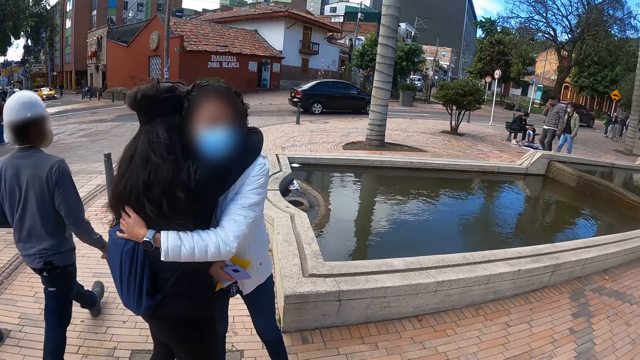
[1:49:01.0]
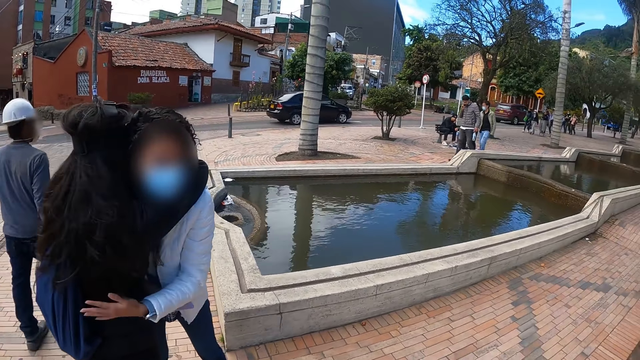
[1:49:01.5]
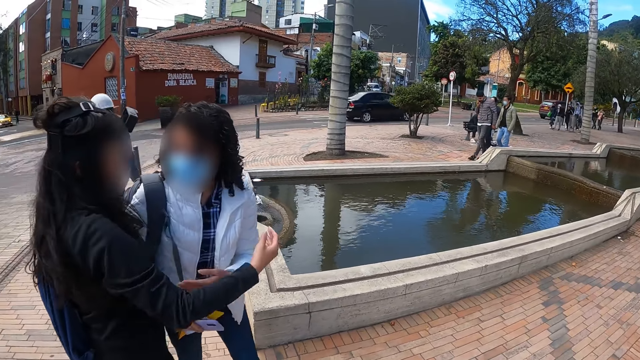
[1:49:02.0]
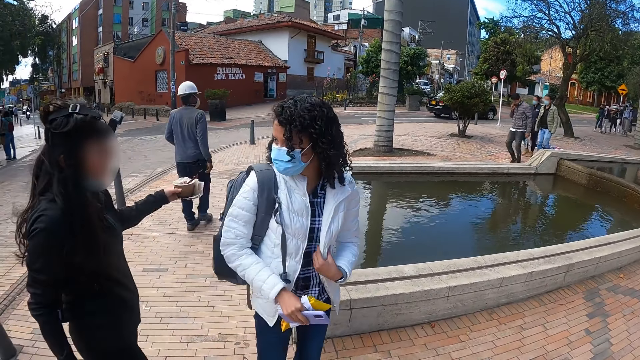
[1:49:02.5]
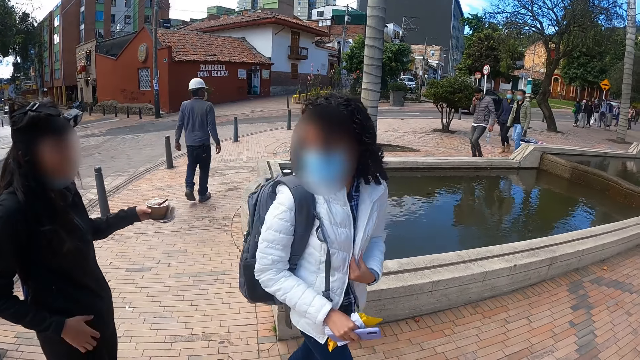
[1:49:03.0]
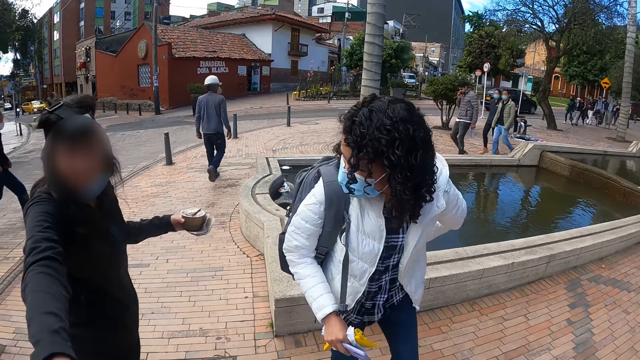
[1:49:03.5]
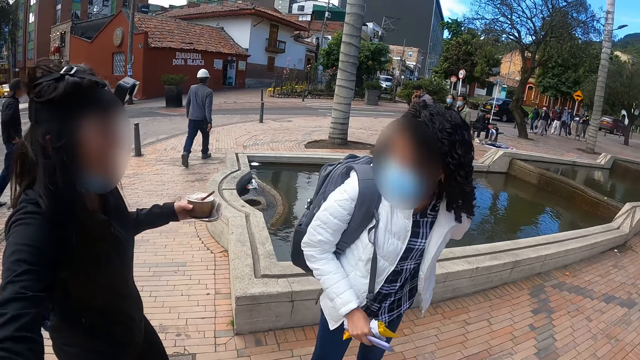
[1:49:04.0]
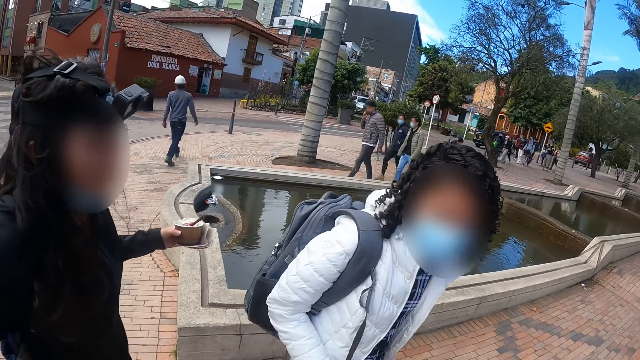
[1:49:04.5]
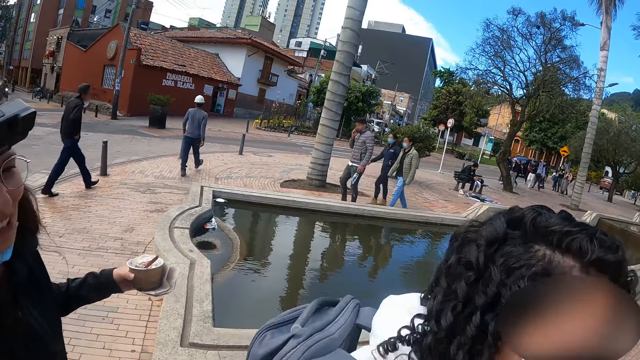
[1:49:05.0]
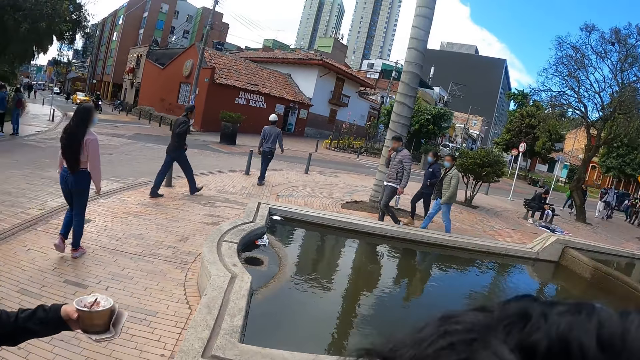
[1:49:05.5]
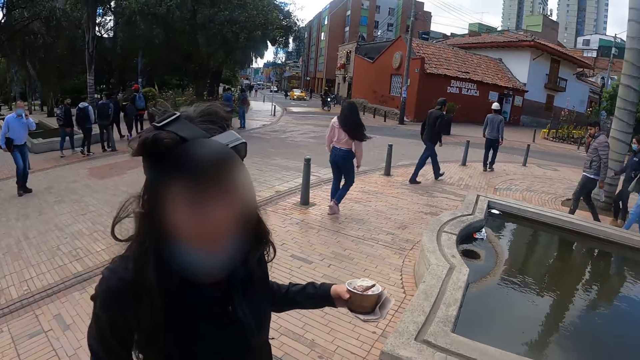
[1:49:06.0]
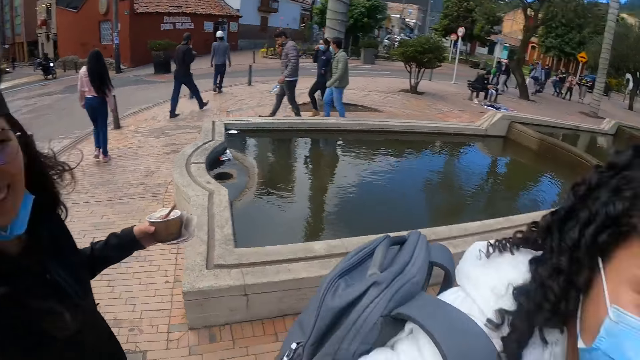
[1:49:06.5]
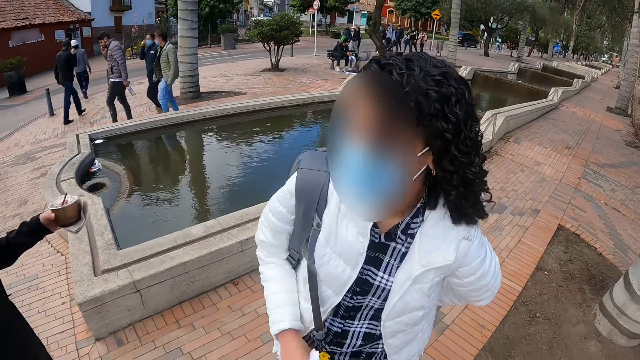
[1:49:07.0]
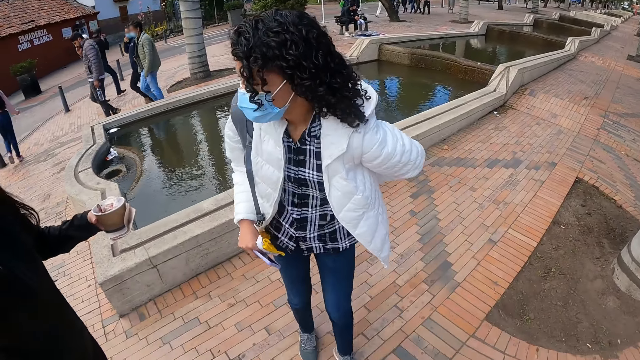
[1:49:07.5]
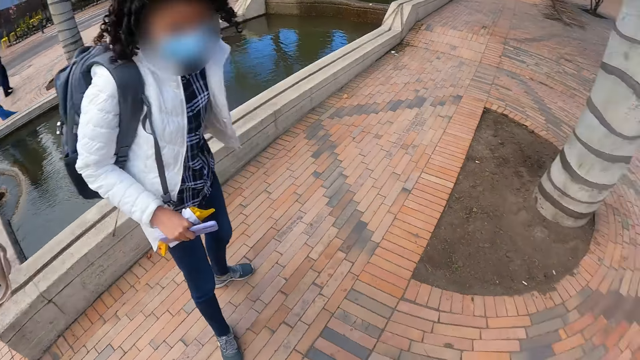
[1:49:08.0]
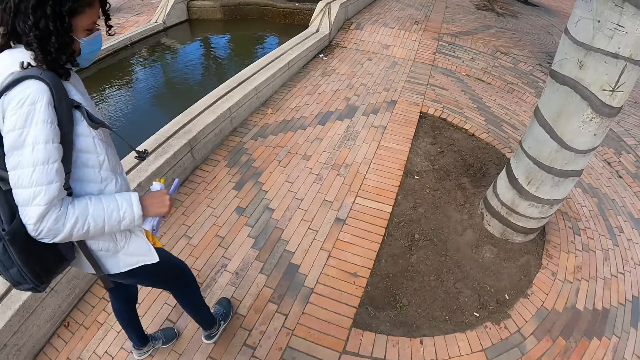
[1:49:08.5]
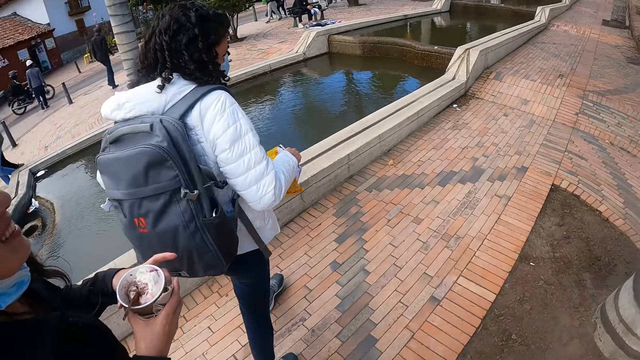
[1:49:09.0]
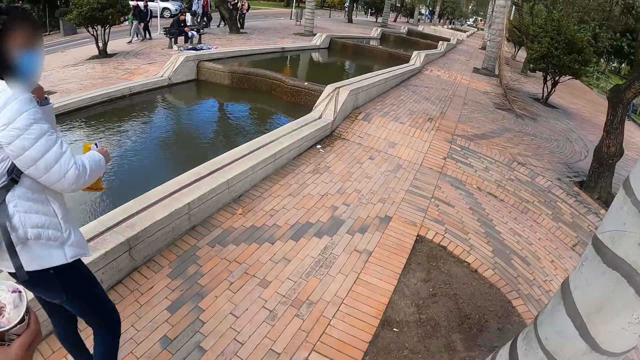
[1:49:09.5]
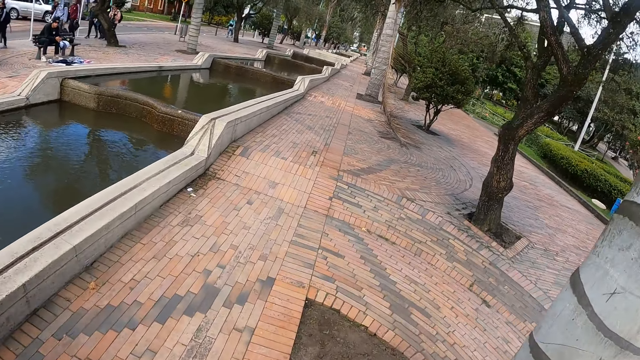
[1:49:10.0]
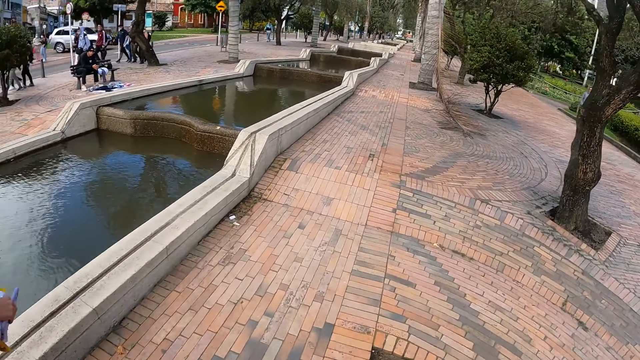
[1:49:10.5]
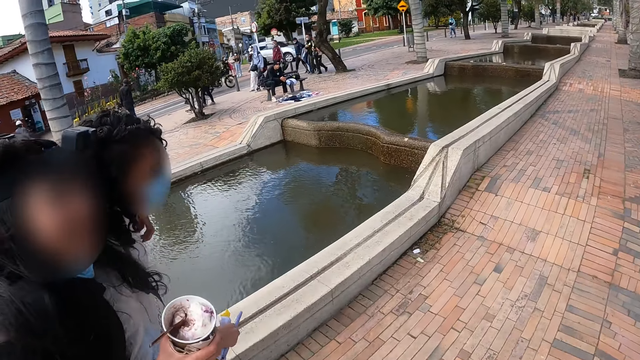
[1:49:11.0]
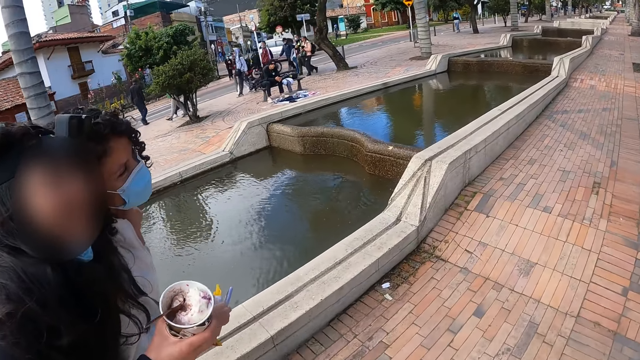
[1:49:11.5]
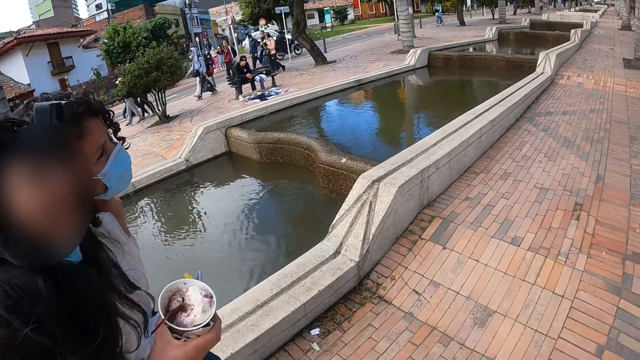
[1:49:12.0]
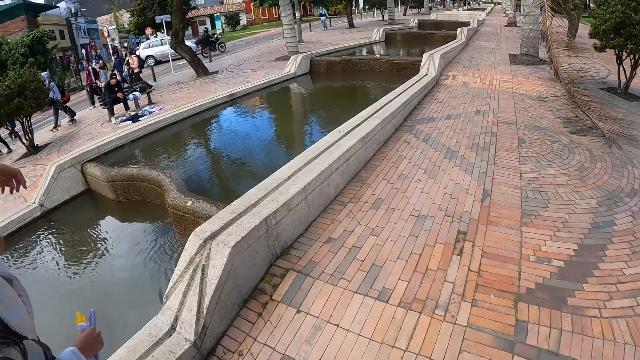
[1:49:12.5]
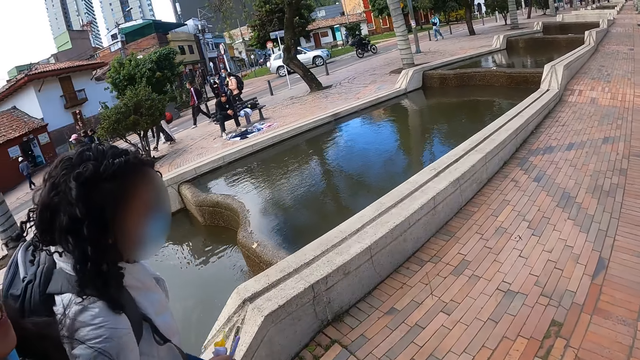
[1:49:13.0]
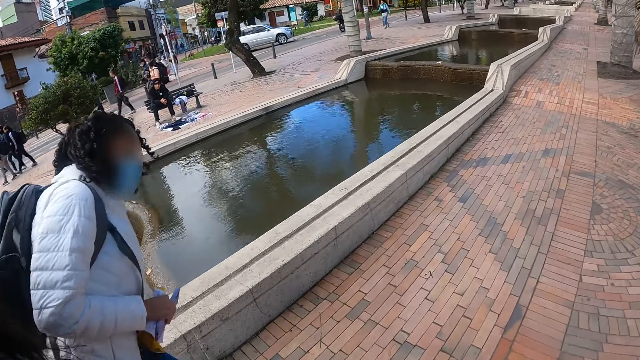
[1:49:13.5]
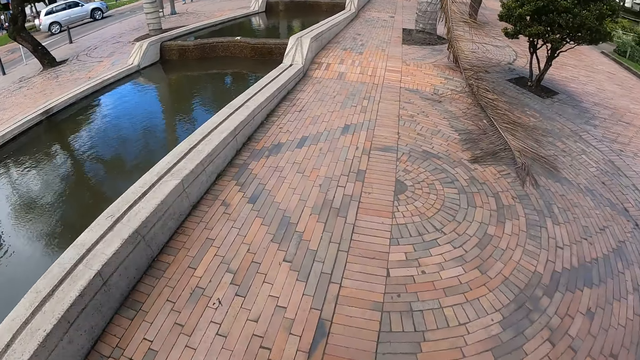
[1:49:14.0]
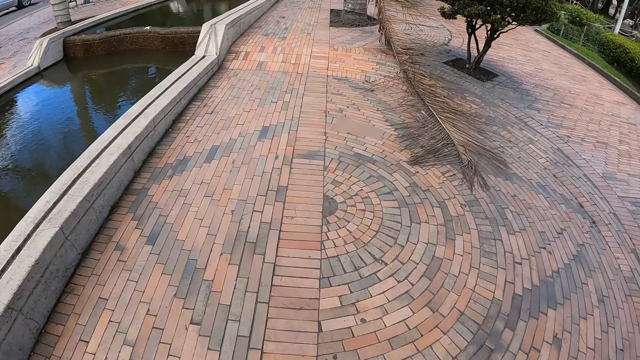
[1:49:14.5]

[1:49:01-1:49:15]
A woman points at the camera wearer. The camera wearer hugs another woman. The other woman converses with the first woman. The camera wearer walks around. The other woman walks with the first woman on the pavement. The camera wearer looks aside and walks around.

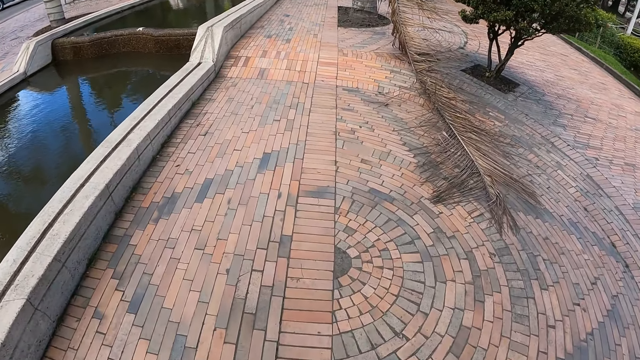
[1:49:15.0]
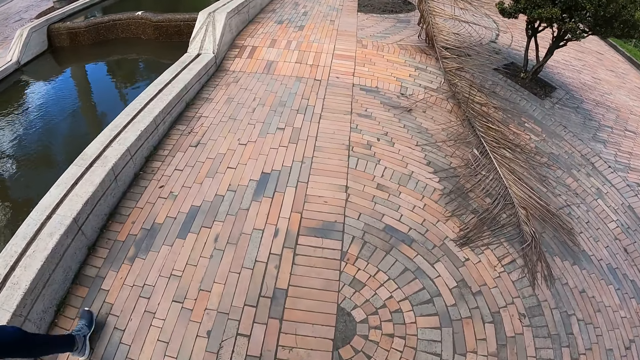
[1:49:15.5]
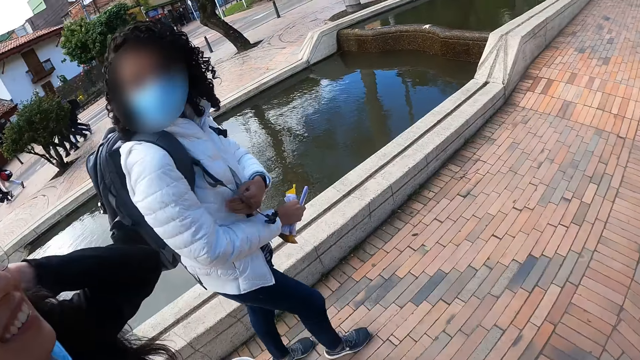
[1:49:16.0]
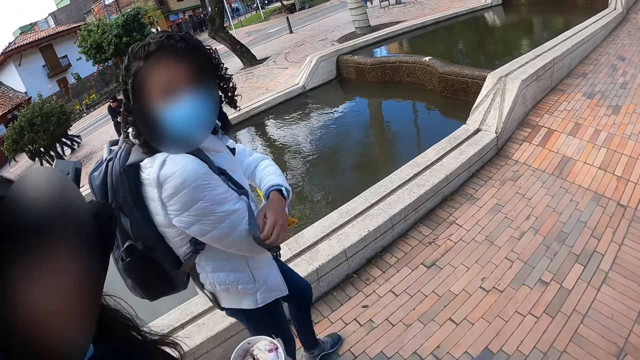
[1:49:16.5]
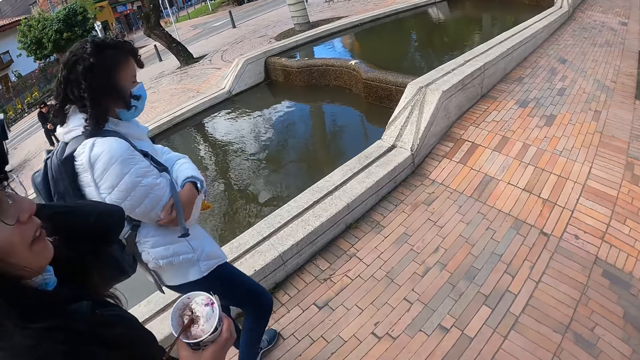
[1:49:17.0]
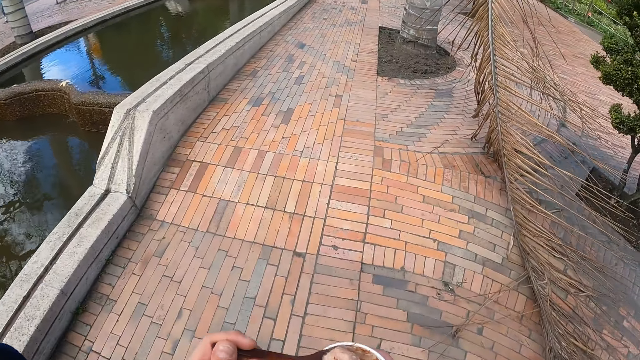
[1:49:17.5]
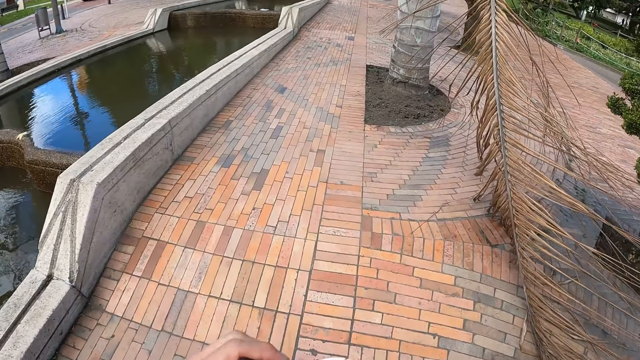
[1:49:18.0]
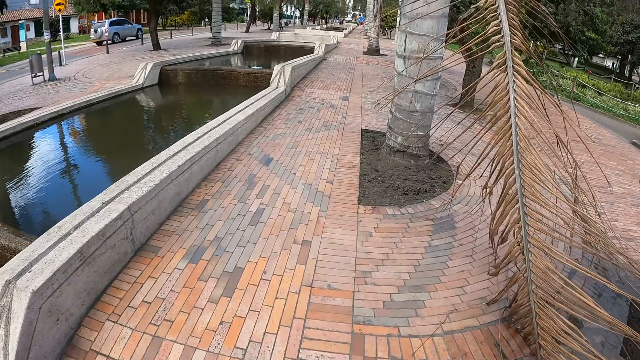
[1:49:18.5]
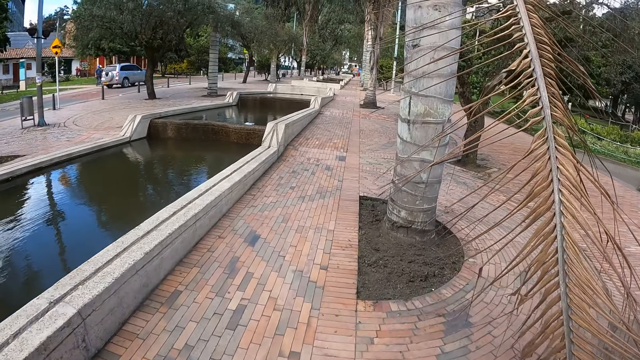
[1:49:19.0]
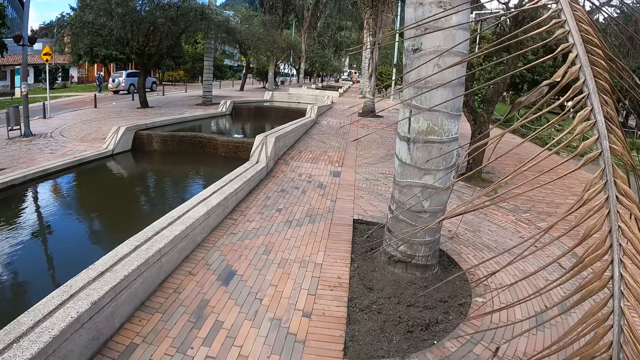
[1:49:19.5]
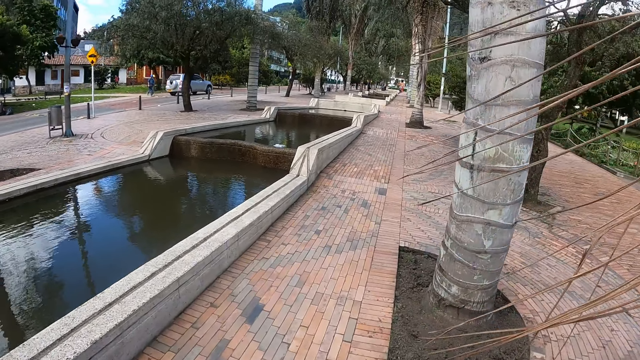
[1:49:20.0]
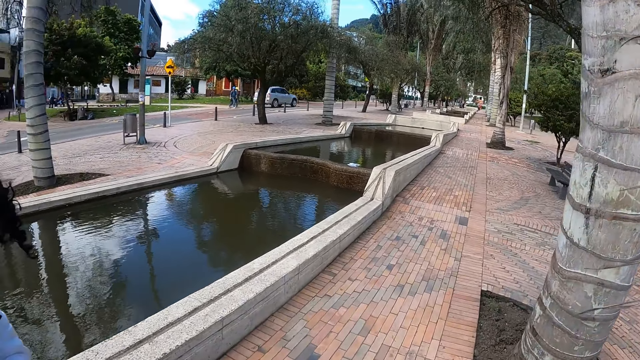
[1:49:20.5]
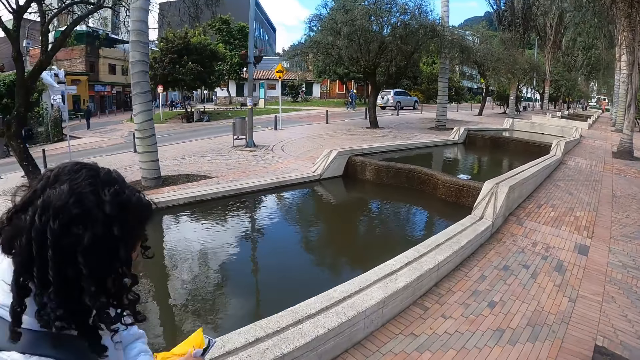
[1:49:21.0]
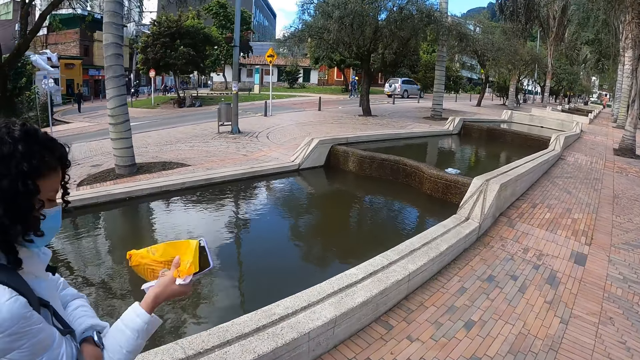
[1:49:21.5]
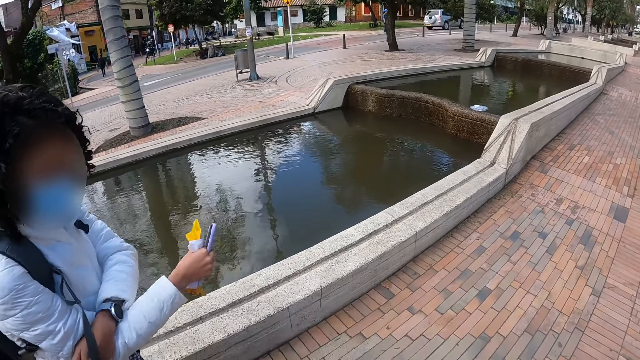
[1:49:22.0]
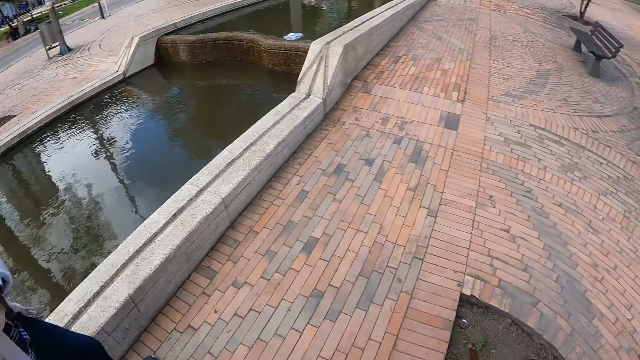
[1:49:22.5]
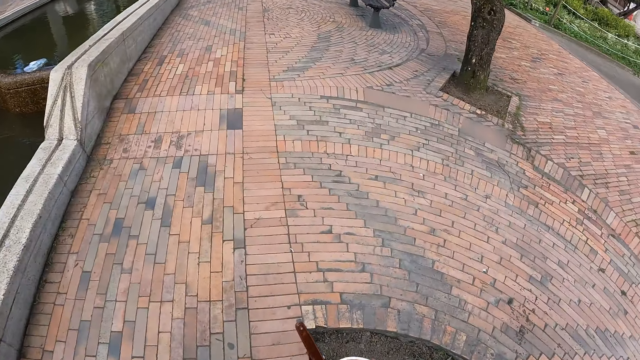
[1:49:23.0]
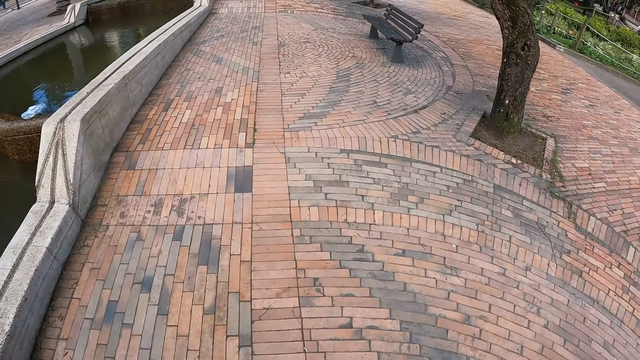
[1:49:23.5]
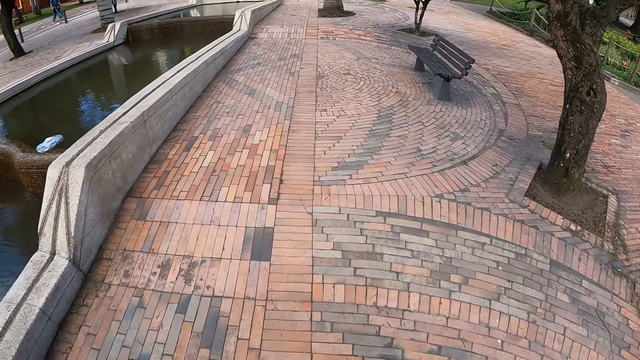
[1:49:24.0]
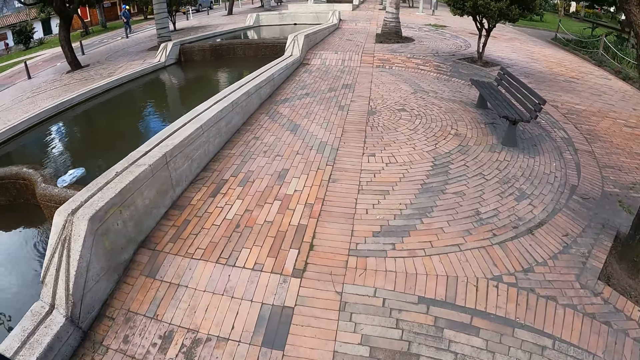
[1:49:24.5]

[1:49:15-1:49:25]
A woman moves a hand at the back. The camera wearer walks around. They look aside. The woman holds a paper. The camera wearer walks around.
